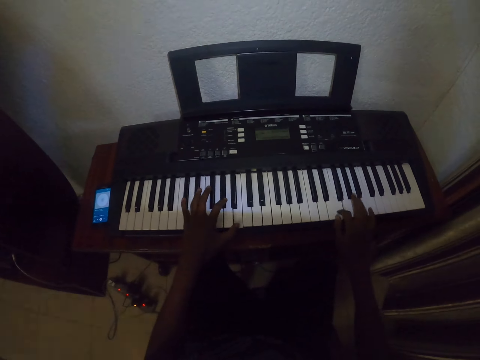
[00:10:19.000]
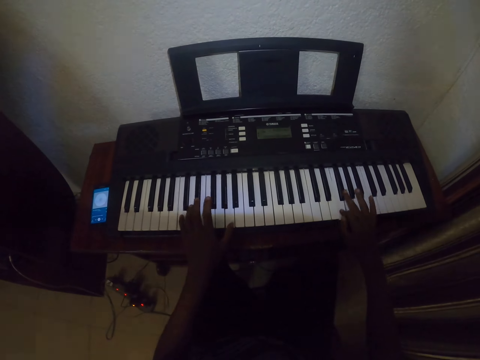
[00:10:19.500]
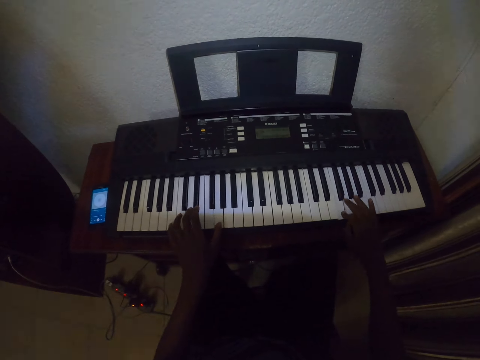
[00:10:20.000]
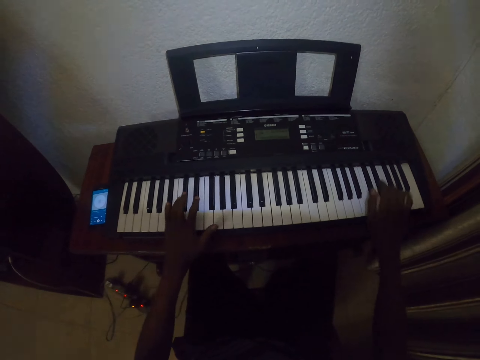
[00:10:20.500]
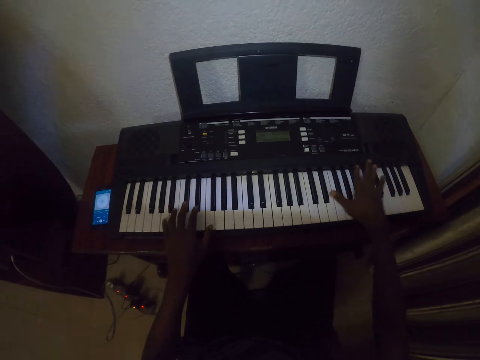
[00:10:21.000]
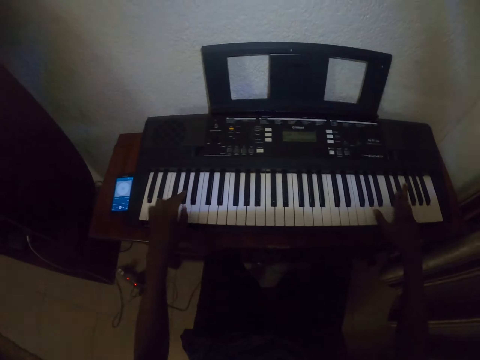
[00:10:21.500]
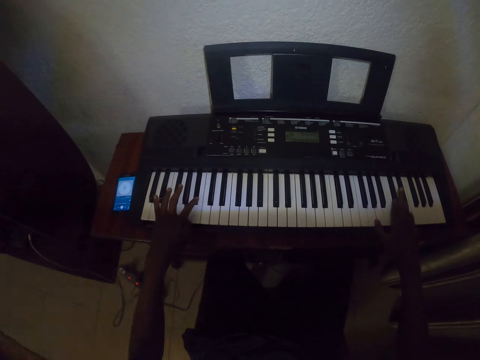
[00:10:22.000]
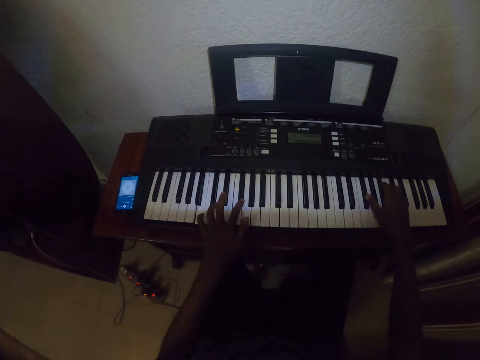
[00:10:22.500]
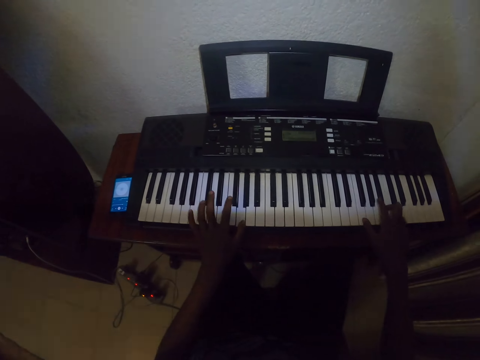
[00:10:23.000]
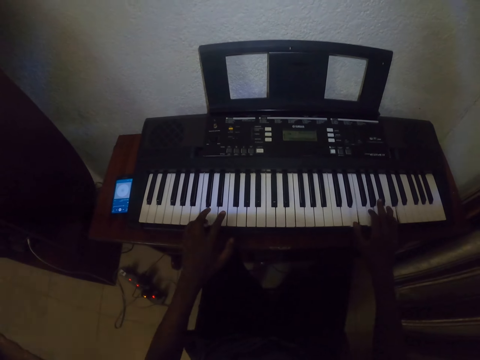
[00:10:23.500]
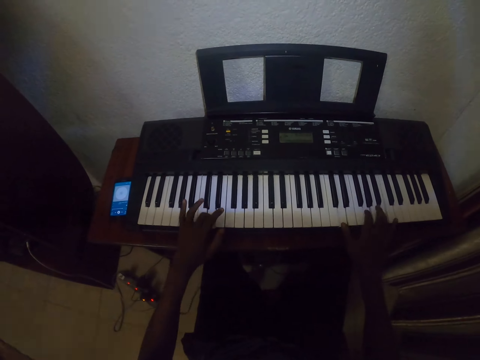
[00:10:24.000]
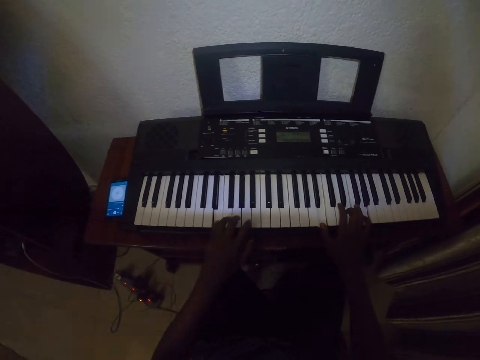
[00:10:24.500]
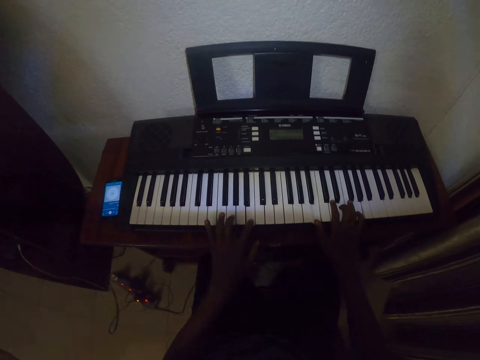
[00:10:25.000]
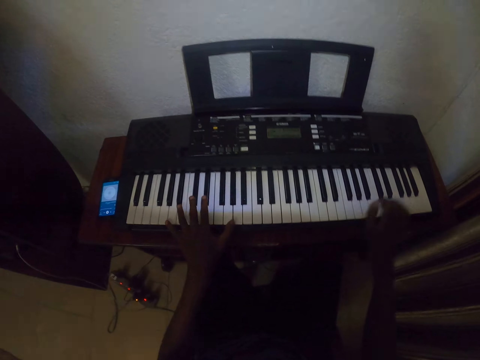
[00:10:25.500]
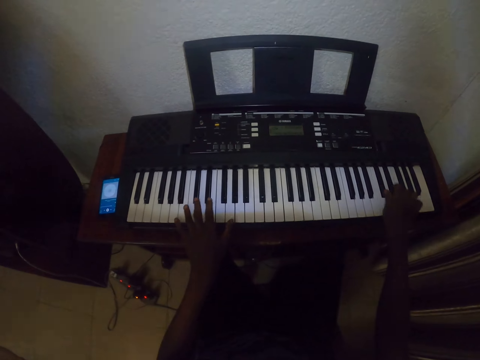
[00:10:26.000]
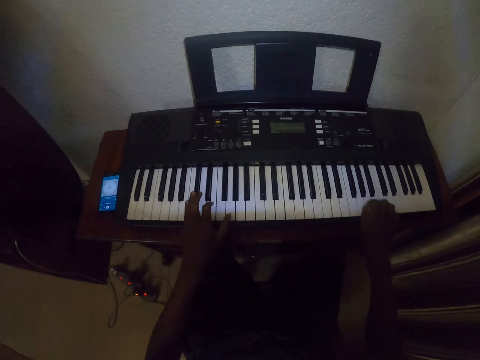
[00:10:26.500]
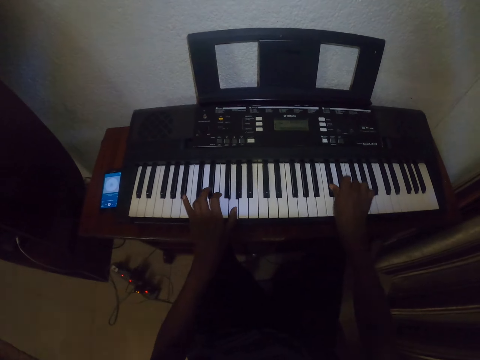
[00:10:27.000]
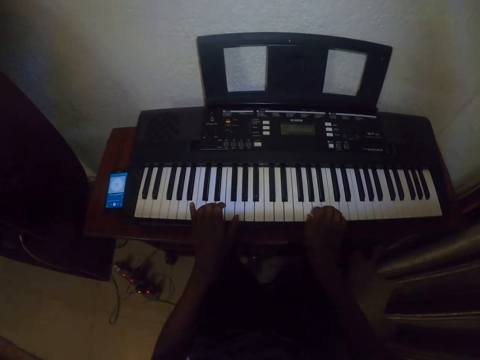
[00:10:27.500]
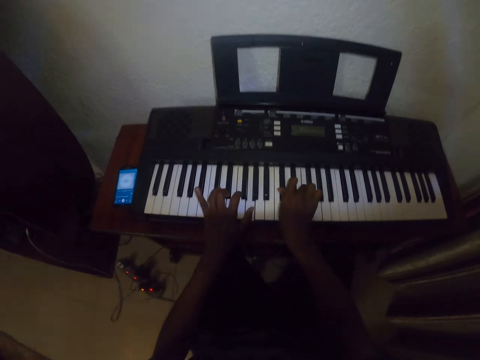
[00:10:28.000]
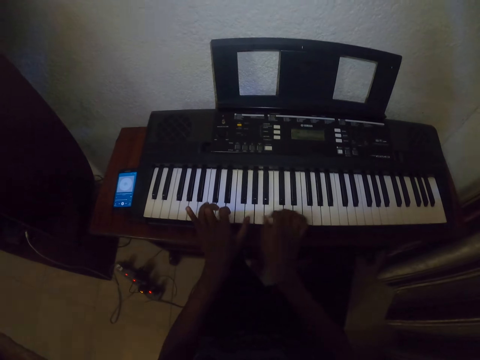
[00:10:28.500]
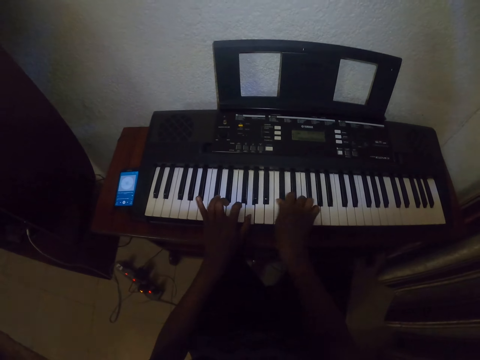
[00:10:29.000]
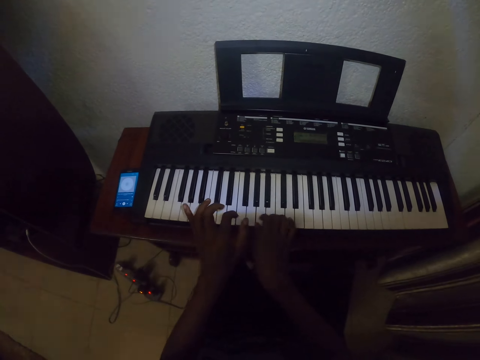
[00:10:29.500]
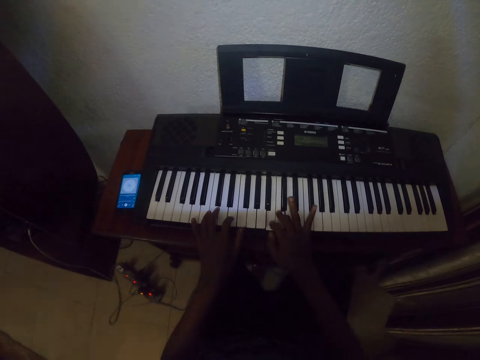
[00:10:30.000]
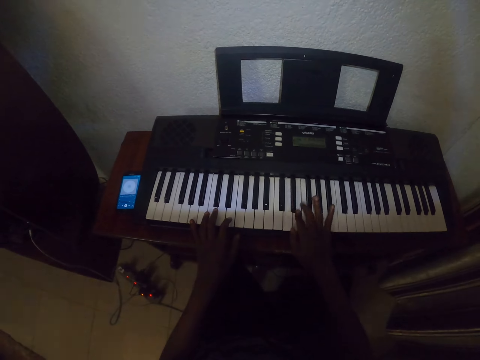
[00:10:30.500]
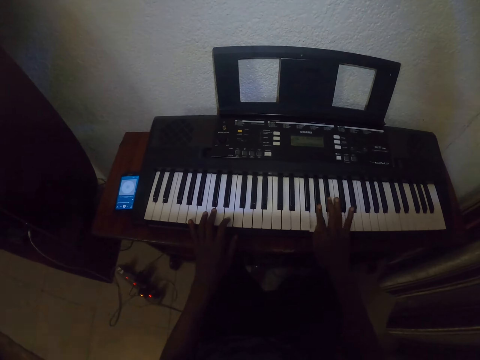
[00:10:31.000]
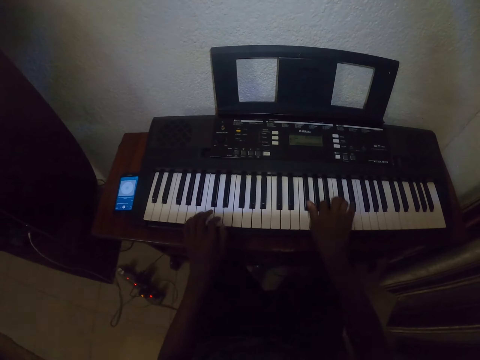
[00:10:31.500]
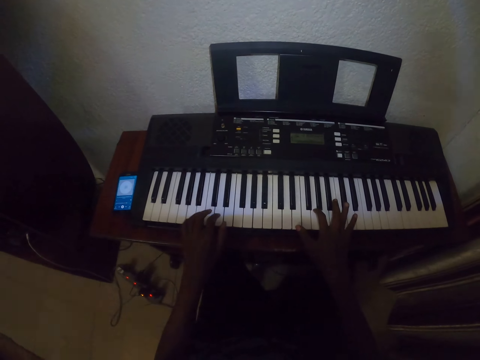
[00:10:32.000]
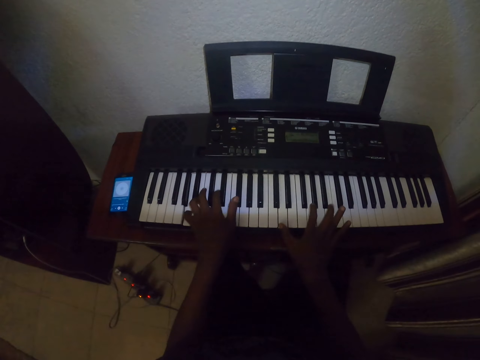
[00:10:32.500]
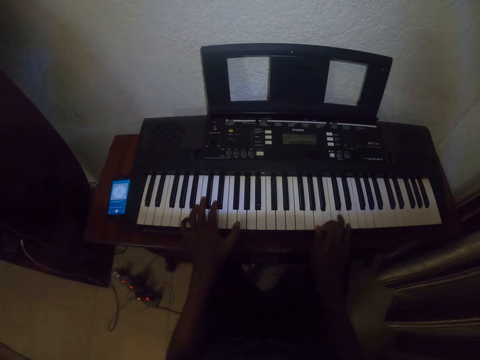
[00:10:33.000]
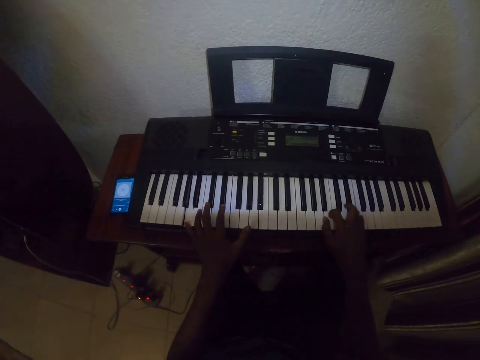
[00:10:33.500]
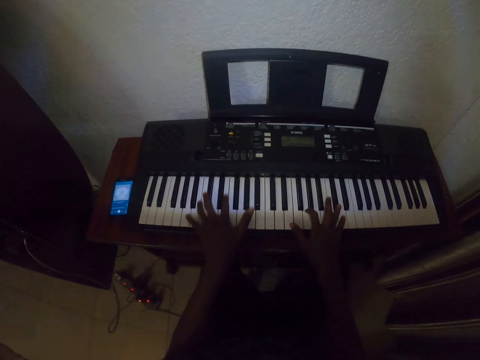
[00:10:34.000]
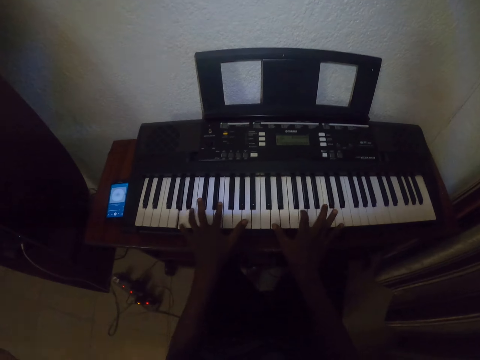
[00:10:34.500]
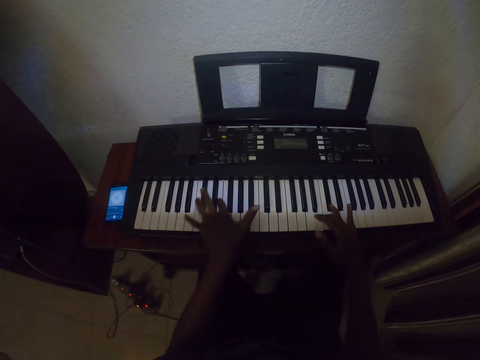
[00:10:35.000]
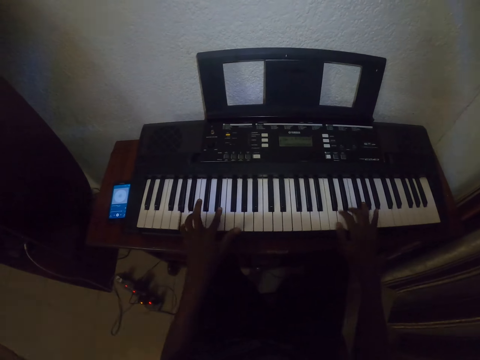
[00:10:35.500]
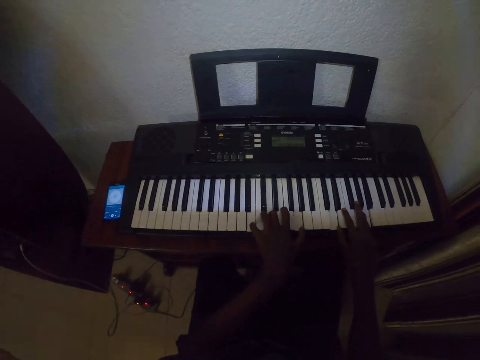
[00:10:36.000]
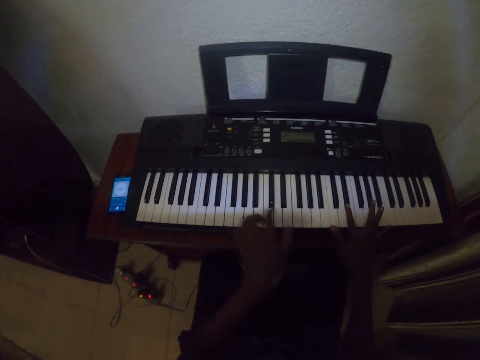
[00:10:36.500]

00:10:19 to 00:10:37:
The camera wearer plays the piano with both hands repeatedly.

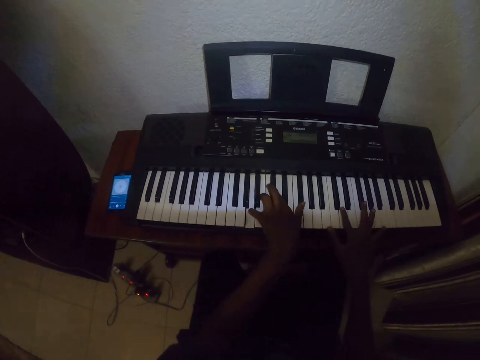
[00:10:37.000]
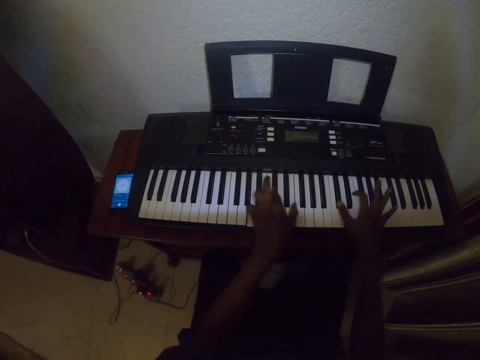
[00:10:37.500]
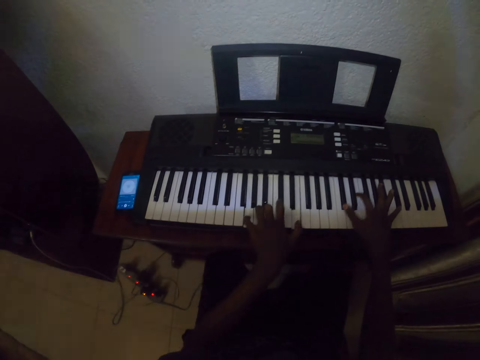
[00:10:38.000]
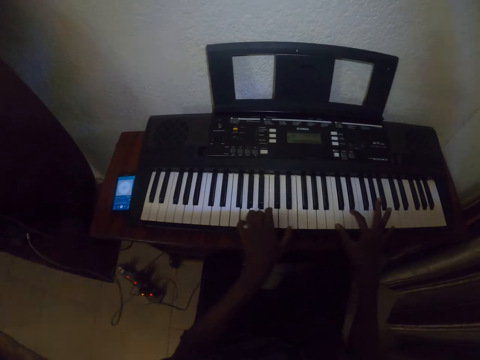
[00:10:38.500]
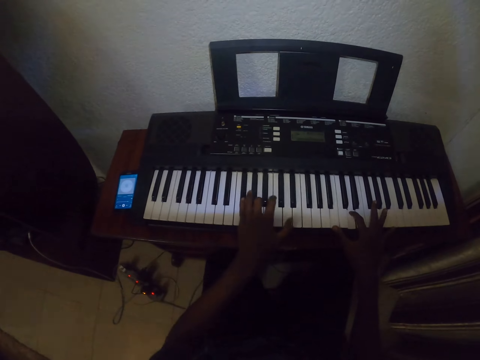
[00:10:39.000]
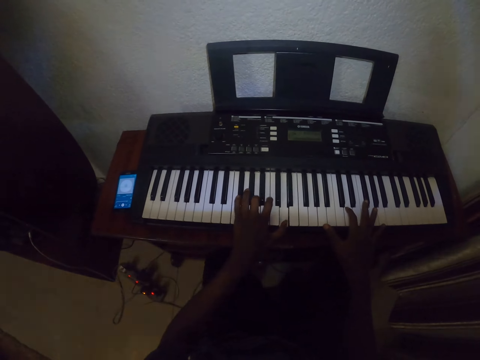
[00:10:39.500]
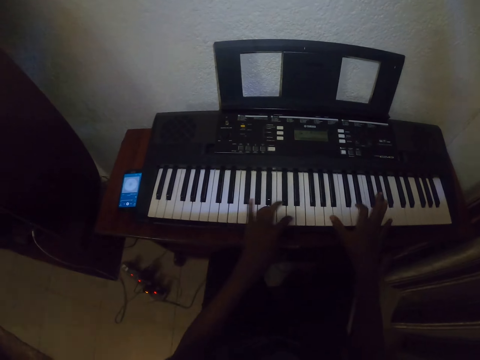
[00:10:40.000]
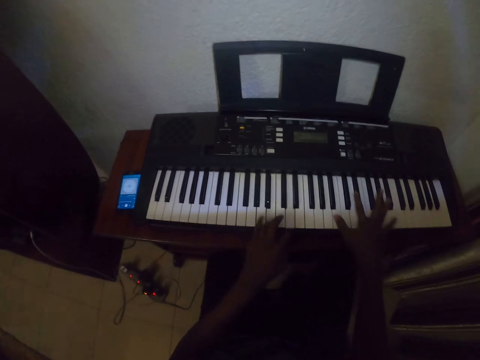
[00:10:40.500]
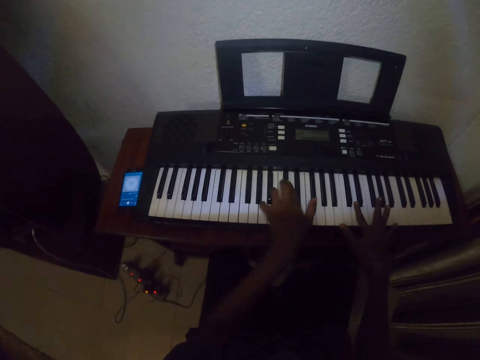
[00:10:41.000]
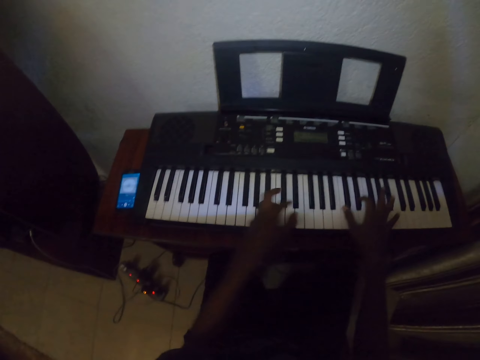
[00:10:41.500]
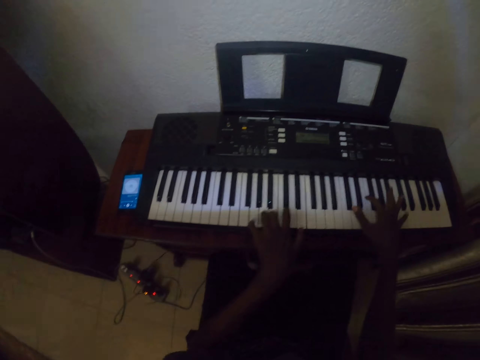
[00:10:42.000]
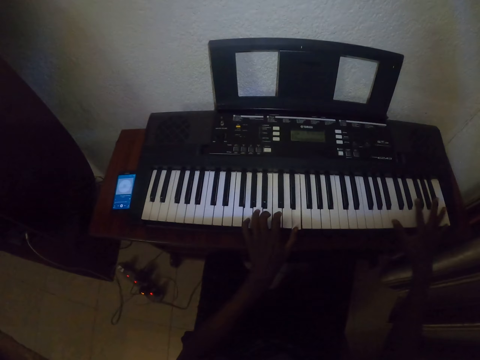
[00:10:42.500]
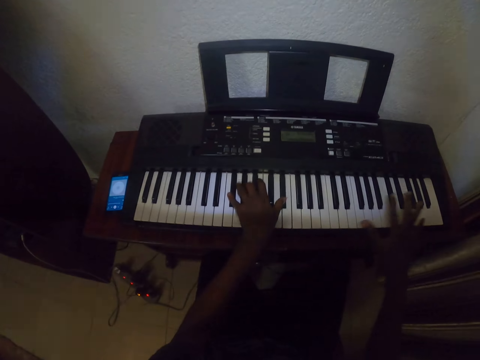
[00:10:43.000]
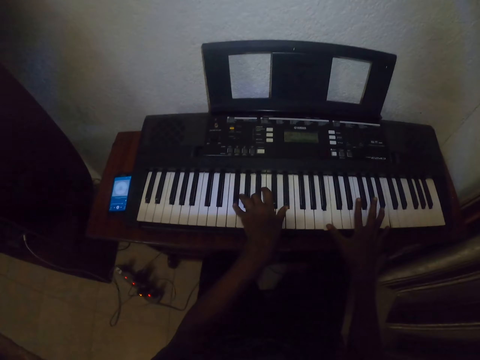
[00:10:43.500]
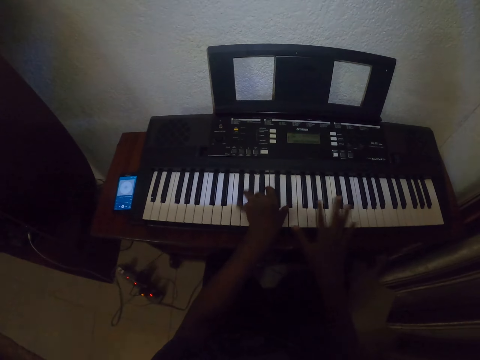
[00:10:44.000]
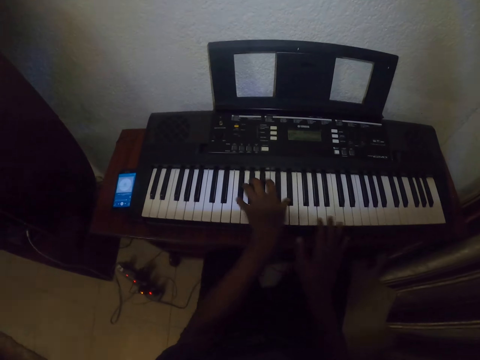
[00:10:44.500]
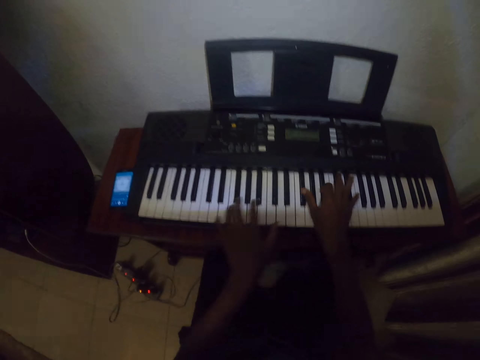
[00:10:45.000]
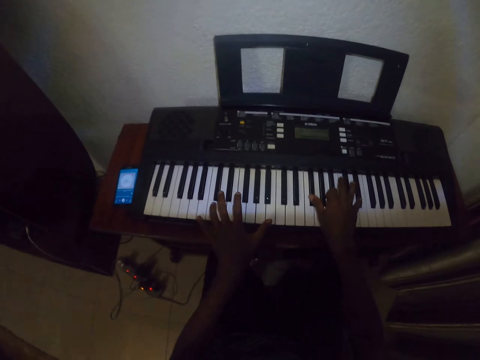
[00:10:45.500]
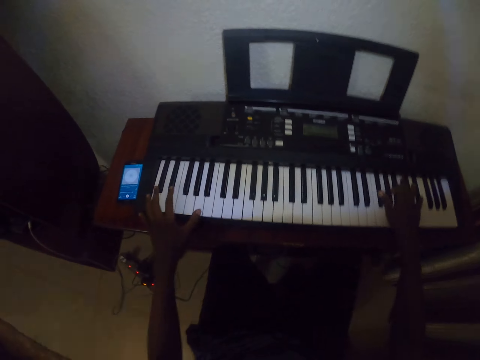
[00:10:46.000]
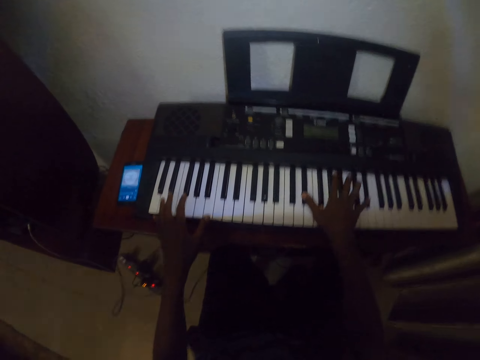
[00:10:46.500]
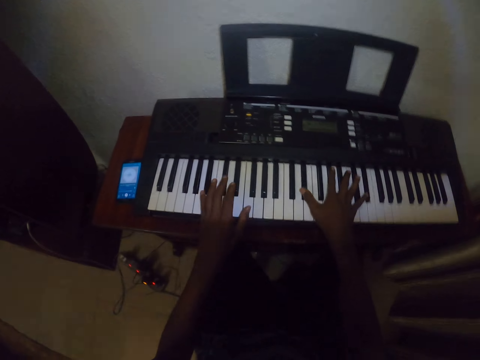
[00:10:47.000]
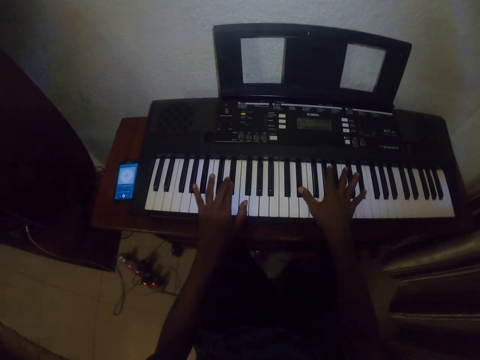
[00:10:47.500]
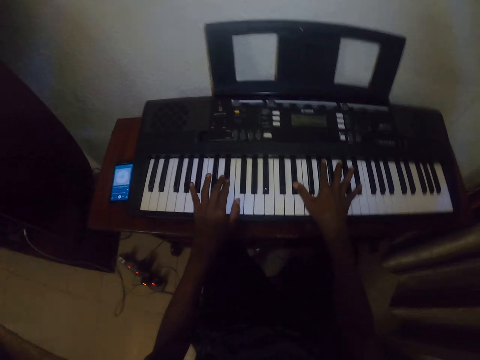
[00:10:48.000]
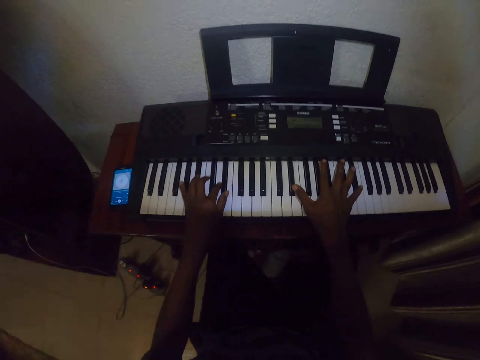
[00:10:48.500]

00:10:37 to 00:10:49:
The camera wearer plays the piano with both hands repeatedly.
